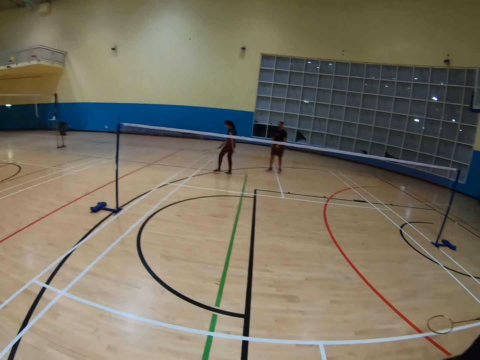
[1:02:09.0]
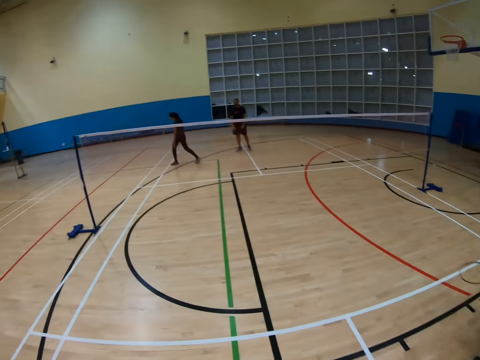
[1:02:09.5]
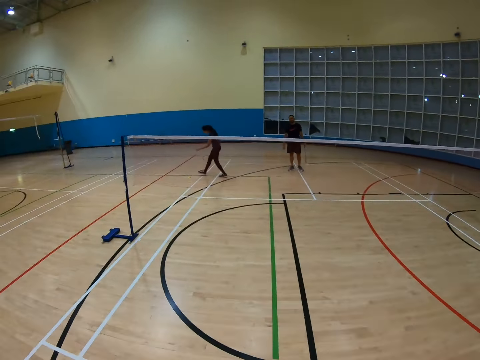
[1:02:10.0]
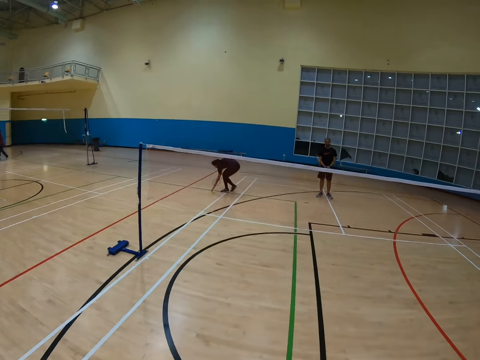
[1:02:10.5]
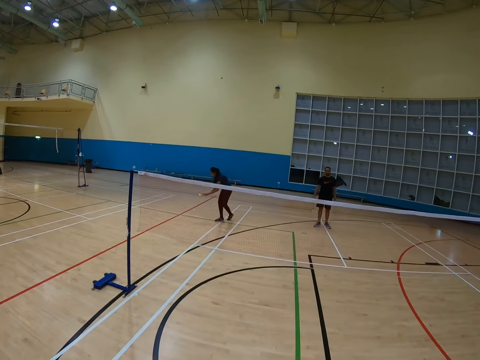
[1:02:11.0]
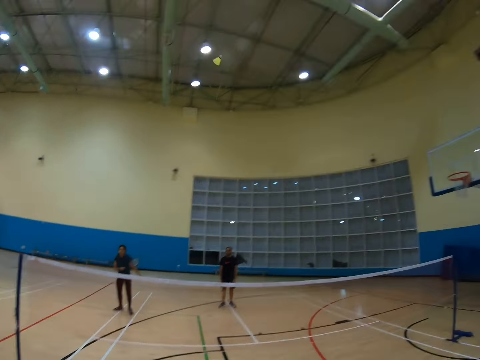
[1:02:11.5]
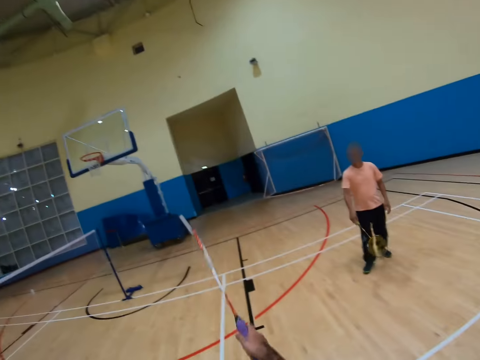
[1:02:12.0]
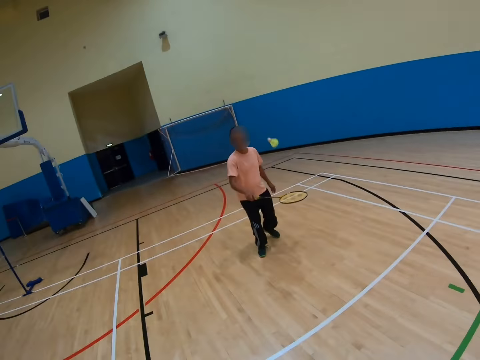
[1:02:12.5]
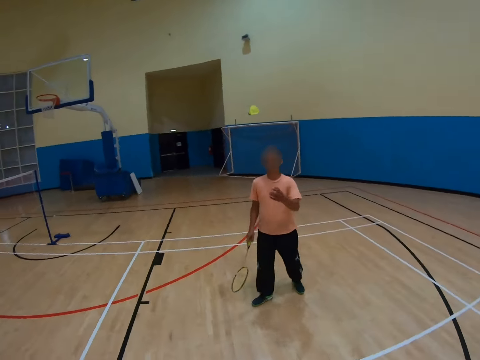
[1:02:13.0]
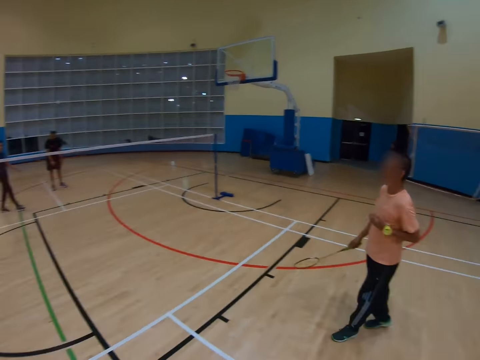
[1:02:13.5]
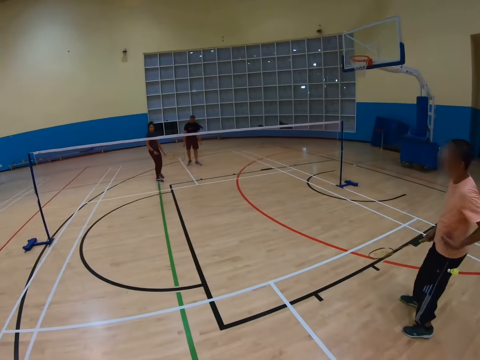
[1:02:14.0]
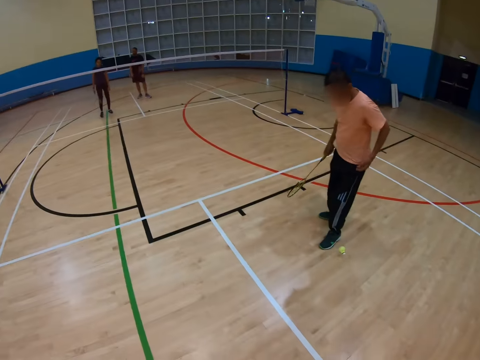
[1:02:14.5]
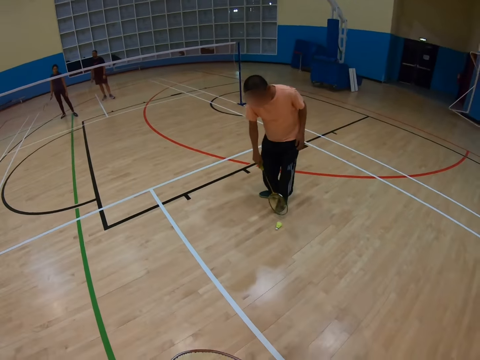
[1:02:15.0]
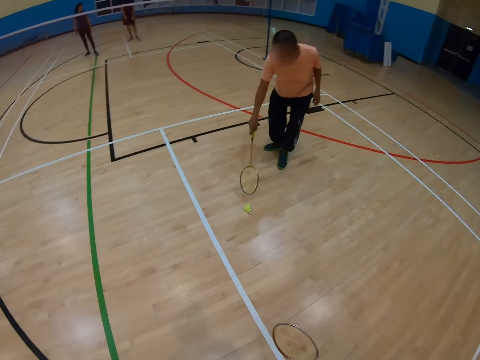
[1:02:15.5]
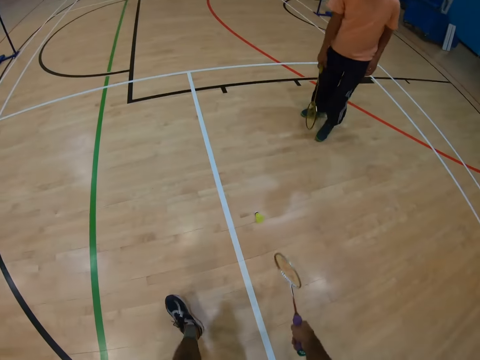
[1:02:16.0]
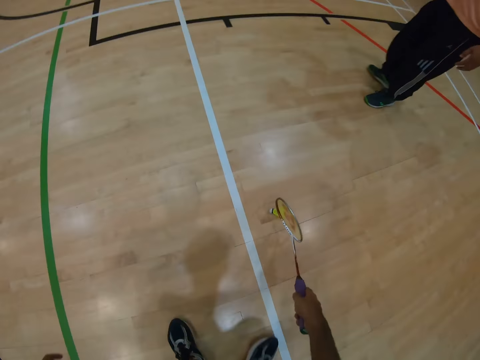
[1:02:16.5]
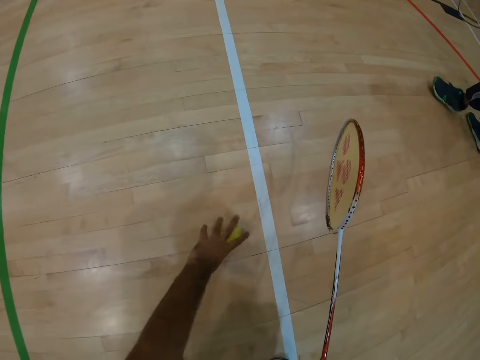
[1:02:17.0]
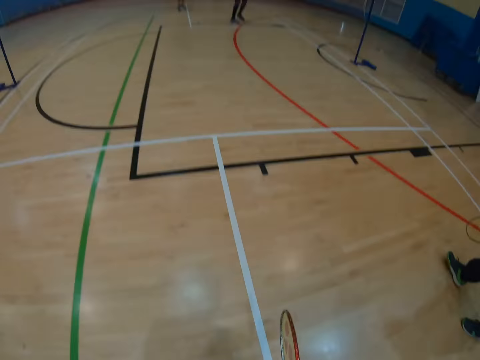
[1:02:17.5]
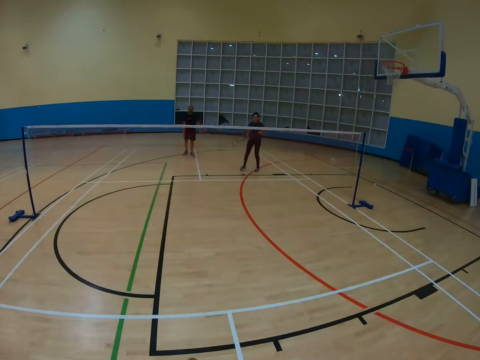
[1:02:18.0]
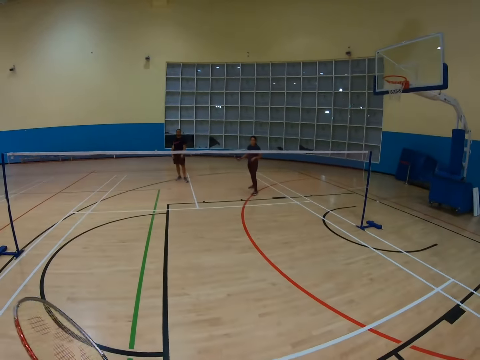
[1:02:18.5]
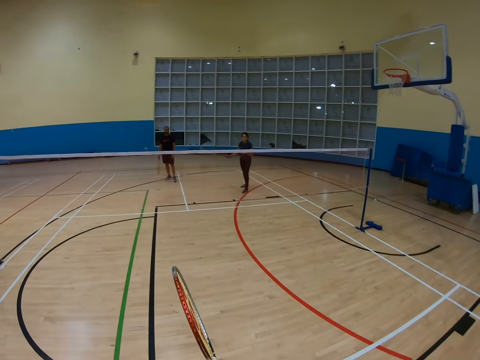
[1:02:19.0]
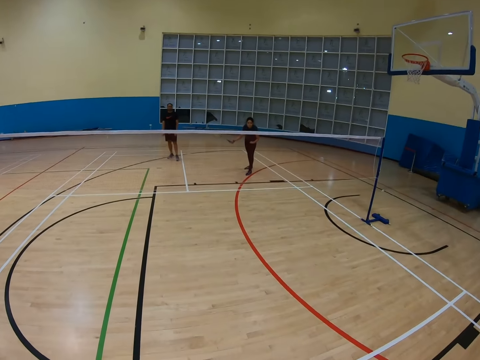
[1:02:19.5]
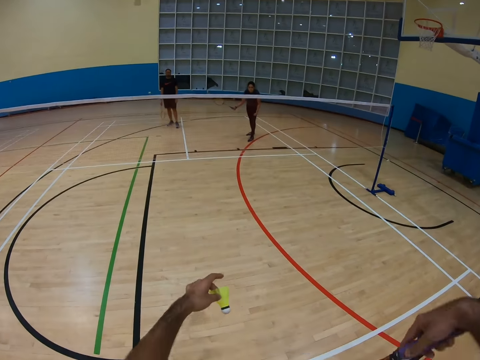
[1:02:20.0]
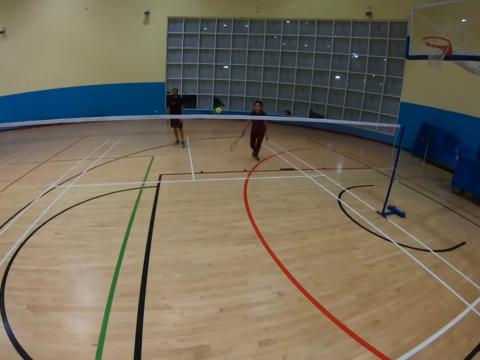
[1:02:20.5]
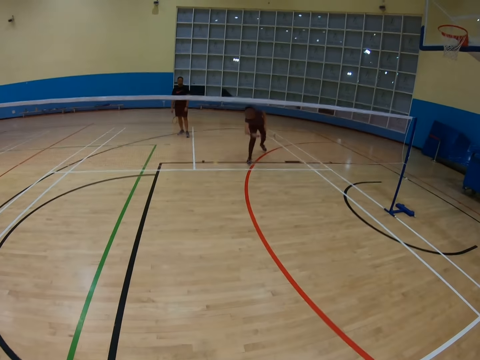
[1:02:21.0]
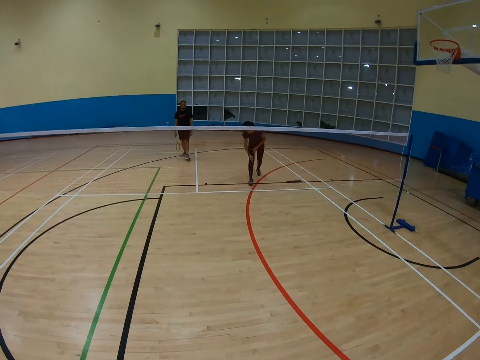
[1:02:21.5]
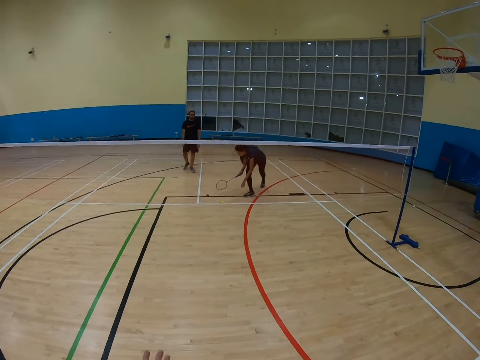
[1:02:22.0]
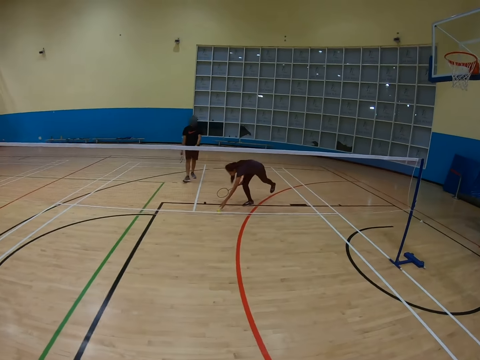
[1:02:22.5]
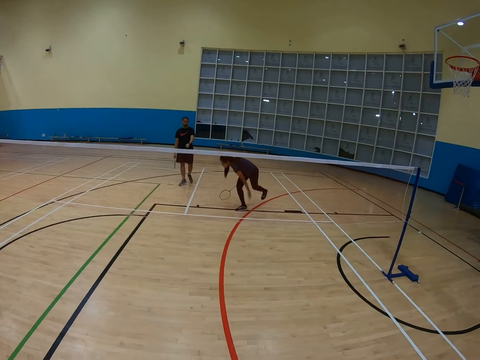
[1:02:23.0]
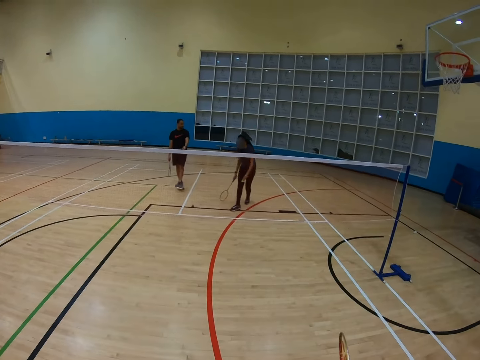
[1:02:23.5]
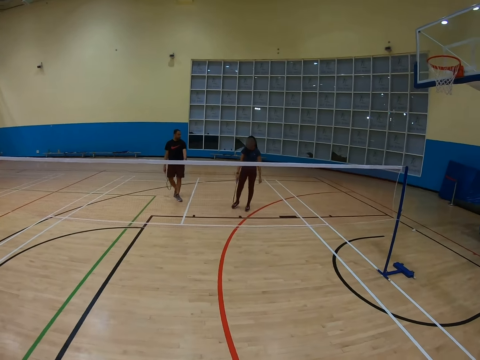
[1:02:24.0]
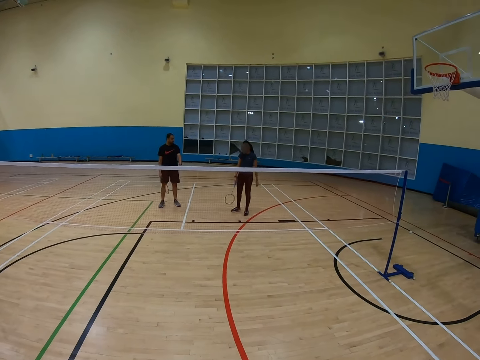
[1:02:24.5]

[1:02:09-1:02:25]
A man walks around. The man walks around again. The man hits a shuttlecock with a racket. The camera wearer turns around. Another man hits the shuttlecock with a racket. The other man holds the shuttlecock. Someone removes the shuttle. The camera wearer picks up the shuttlecock on the floor. They turn around and hit the shuttlecock with a racket. The first man hits the shuttlecock with the racket. The first man bends down.

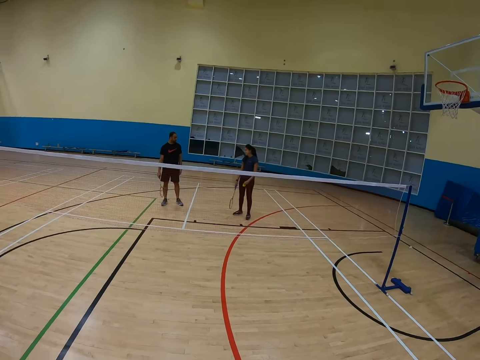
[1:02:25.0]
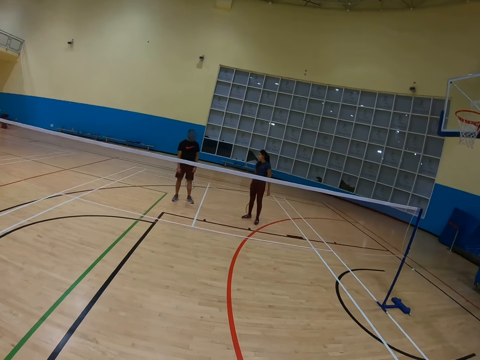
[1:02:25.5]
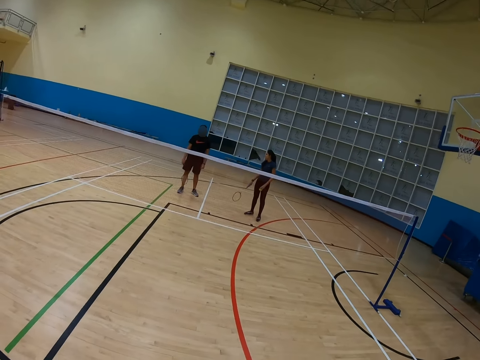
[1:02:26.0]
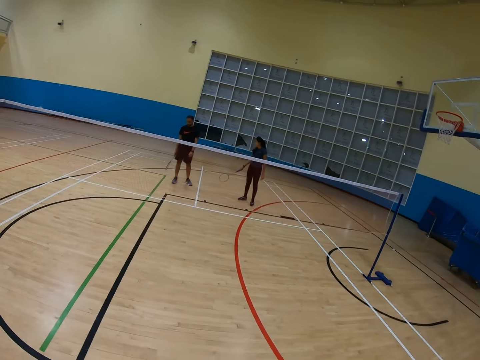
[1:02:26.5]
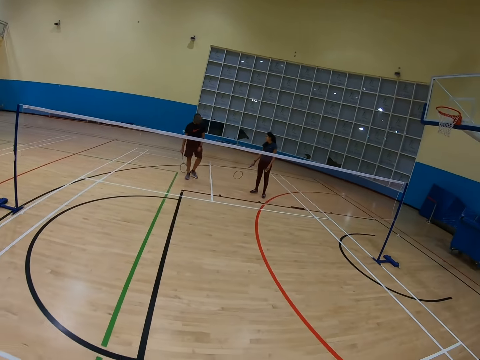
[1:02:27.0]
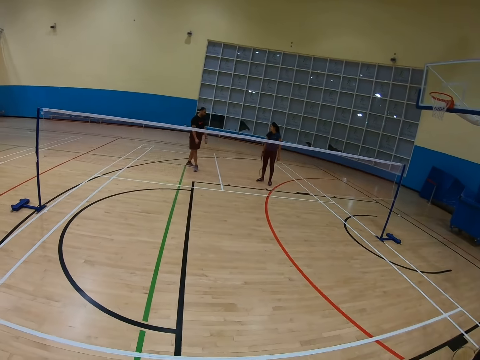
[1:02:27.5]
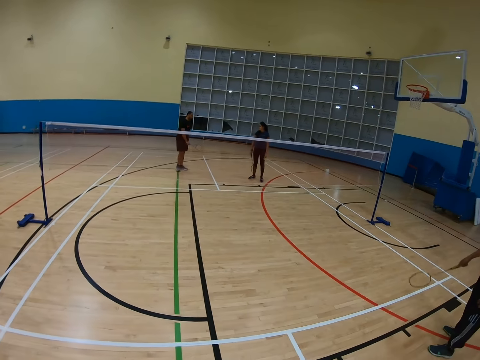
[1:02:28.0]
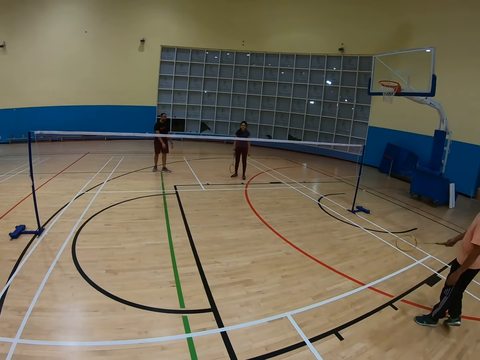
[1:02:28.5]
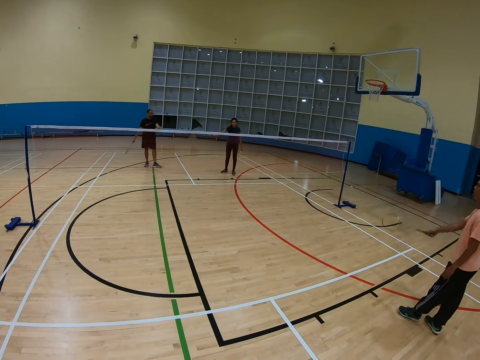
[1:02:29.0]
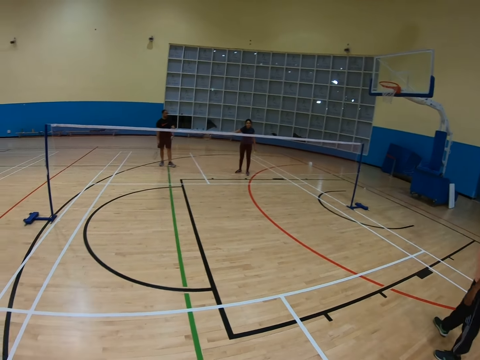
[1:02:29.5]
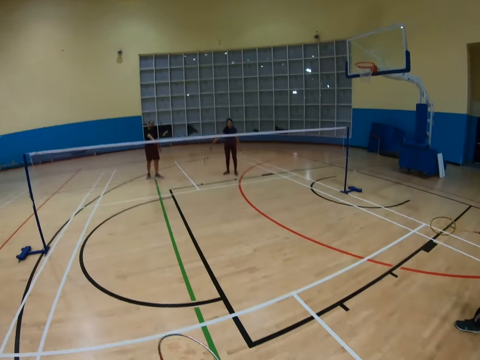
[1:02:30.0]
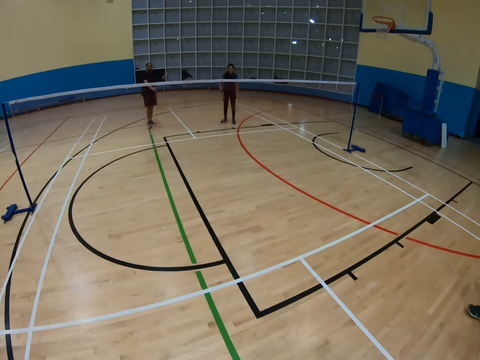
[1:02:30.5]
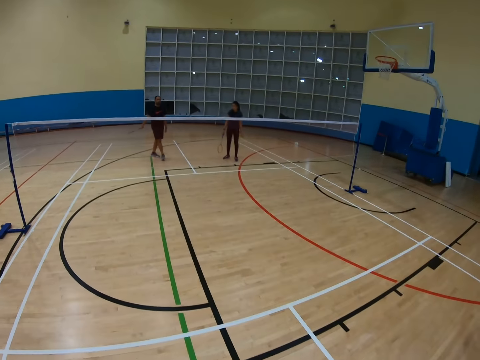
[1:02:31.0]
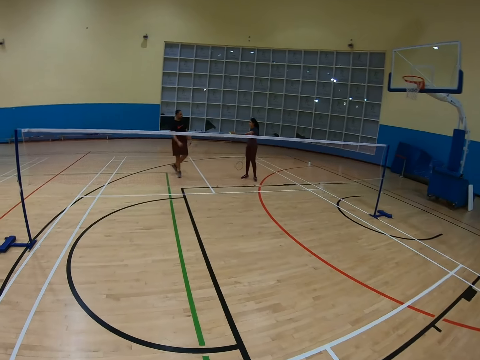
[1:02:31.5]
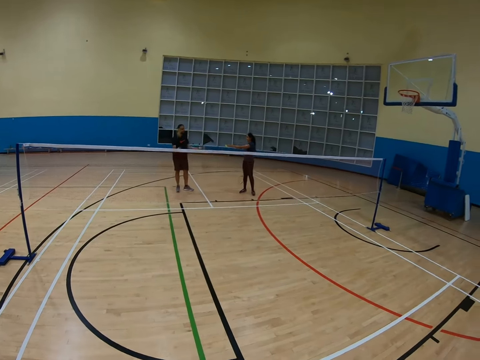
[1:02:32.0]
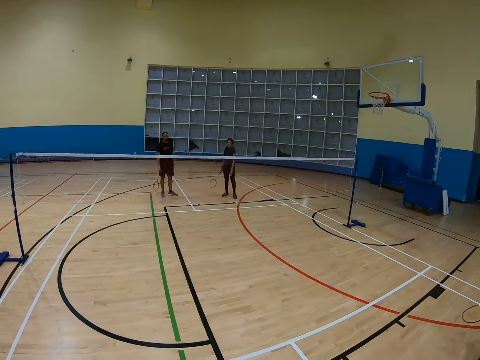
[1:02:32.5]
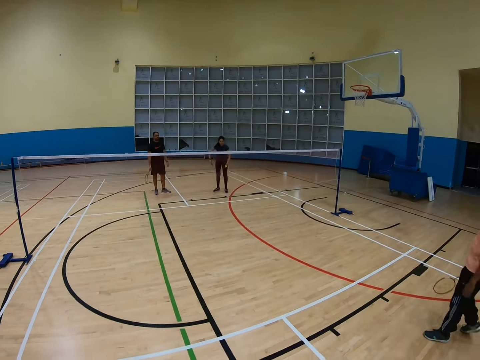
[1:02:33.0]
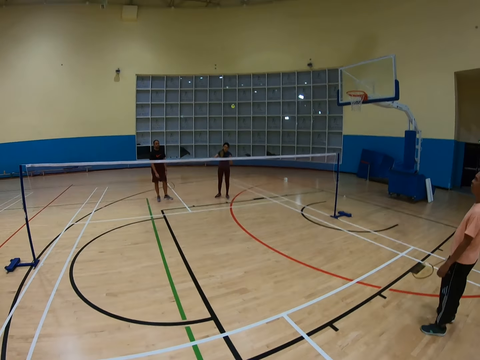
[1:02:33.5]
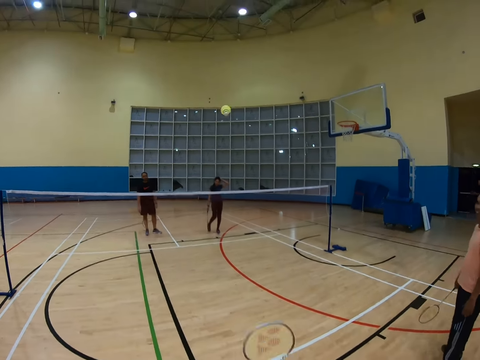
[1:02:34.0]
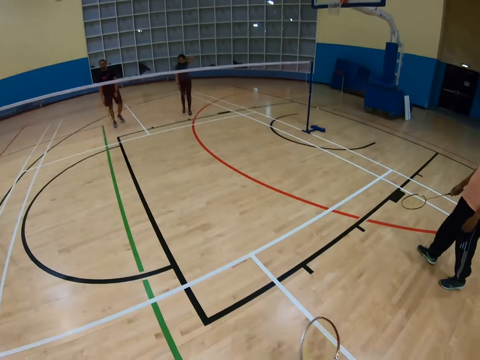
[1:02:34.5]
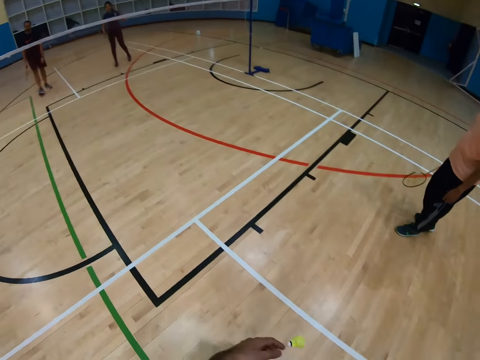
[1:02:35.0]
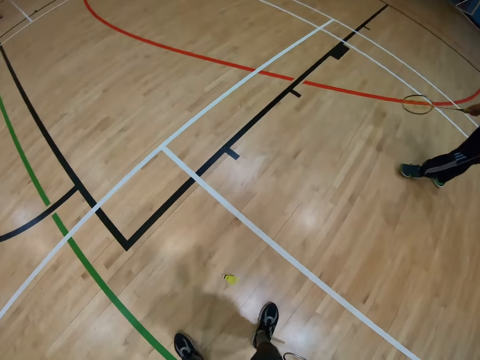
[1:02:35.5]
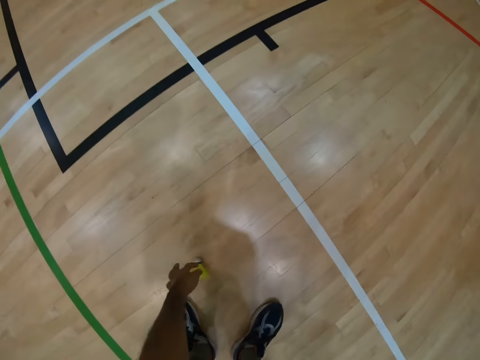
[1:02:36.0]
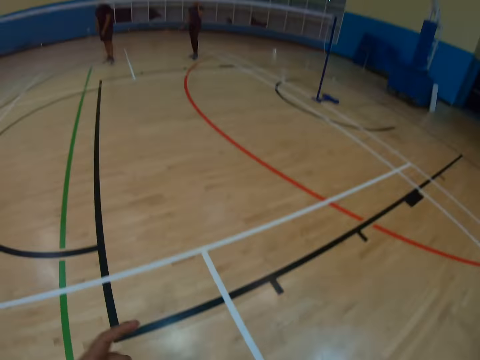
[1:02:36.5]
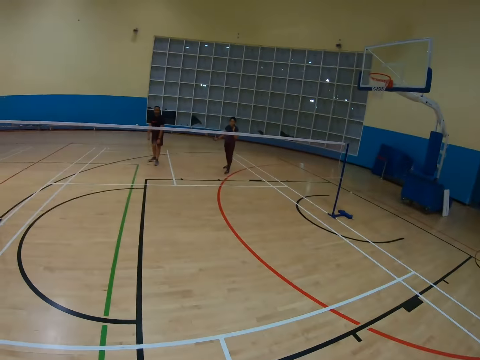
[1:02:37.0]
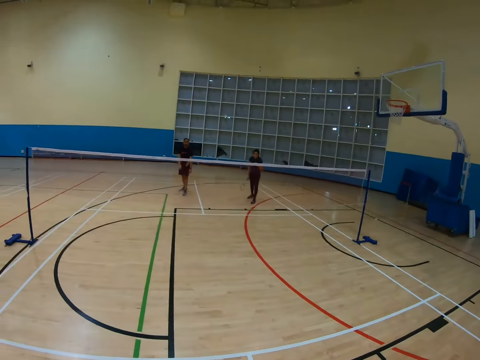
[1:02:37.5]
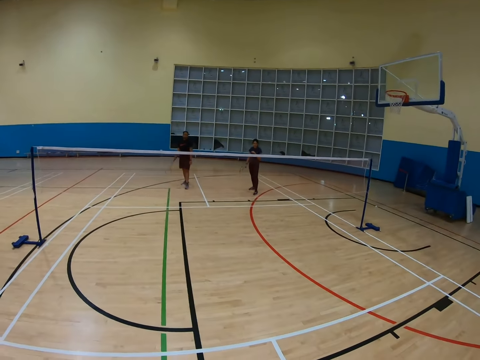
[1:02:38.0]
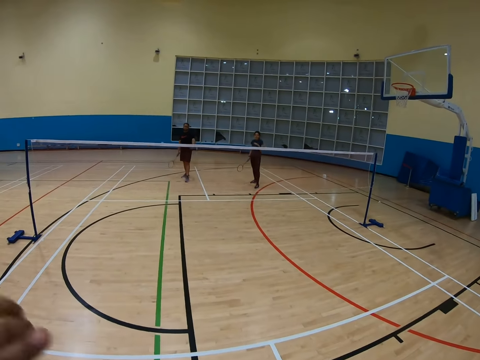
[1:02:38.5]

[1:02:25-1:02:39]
A man holds a racket. The camera wearer turns around. The man hits a shuttlecock with the racket. The camera wearer holds a racket, bends down and turns around.
